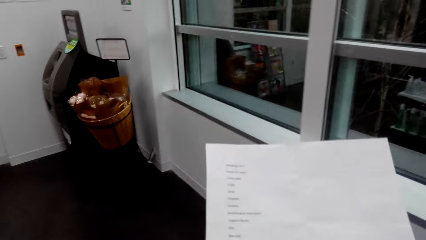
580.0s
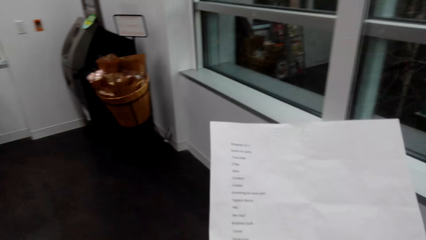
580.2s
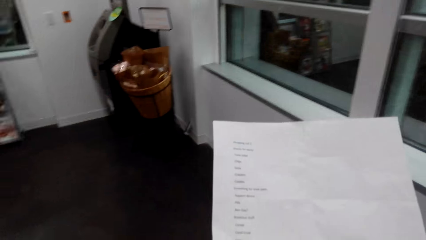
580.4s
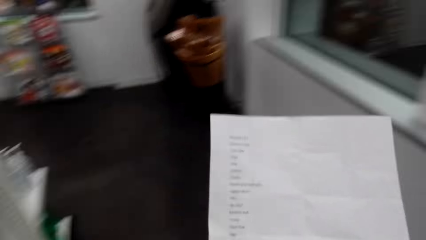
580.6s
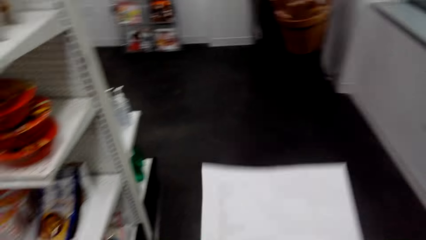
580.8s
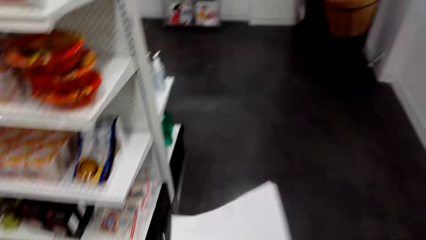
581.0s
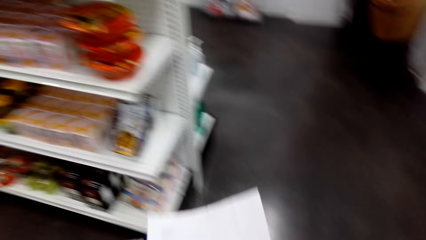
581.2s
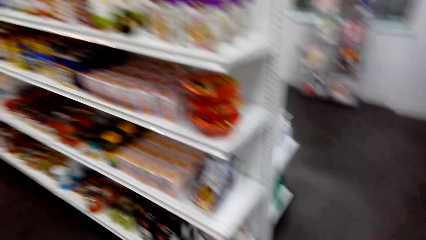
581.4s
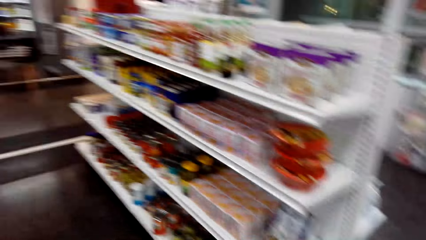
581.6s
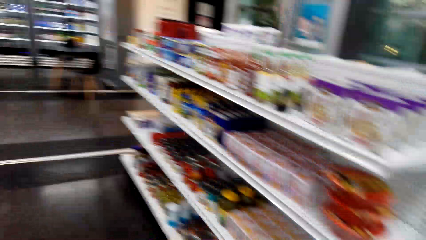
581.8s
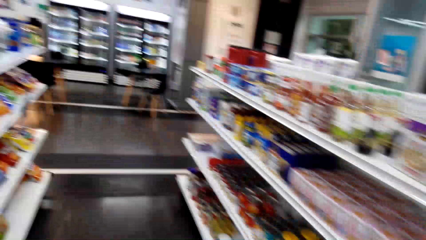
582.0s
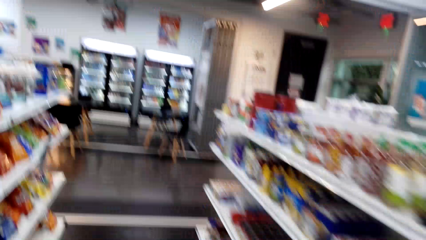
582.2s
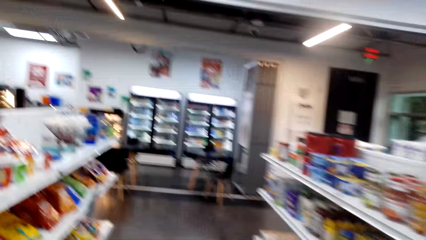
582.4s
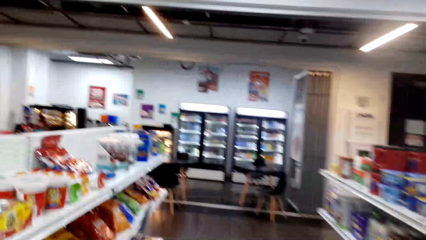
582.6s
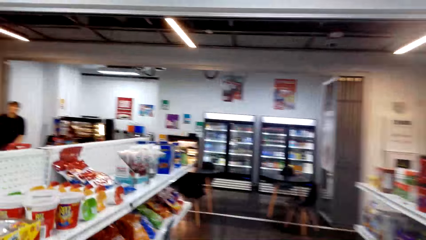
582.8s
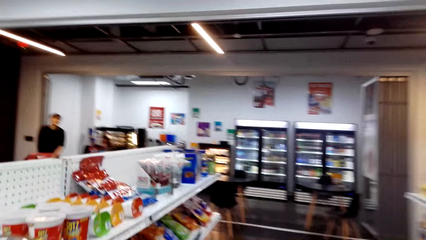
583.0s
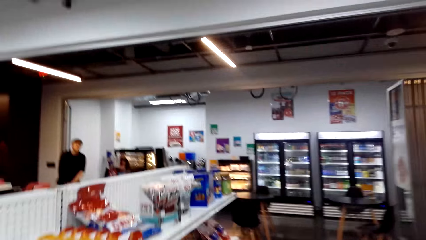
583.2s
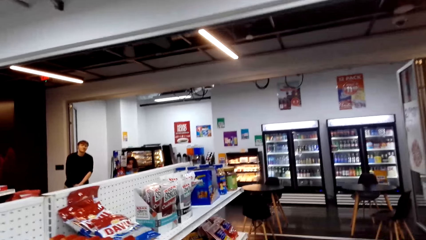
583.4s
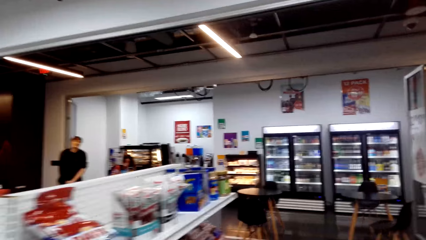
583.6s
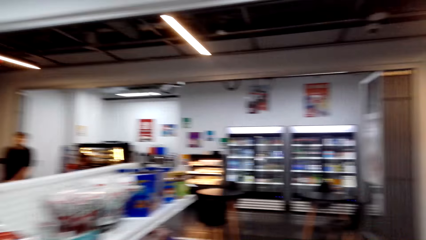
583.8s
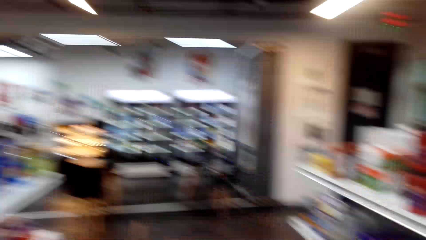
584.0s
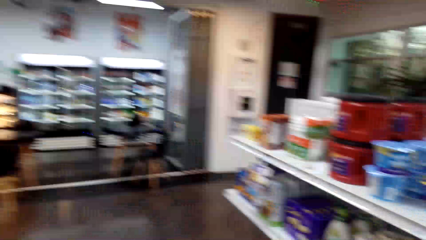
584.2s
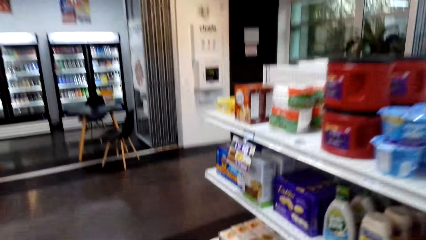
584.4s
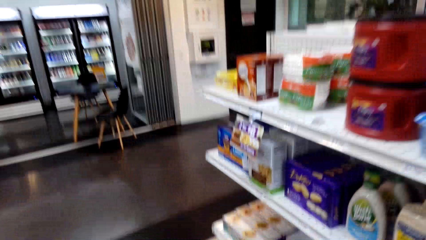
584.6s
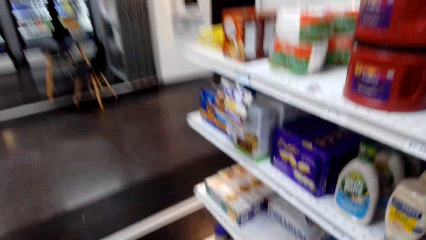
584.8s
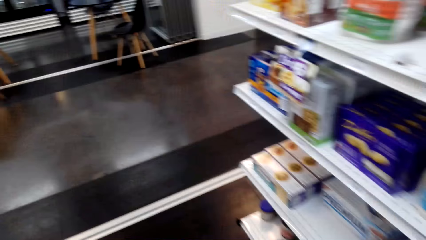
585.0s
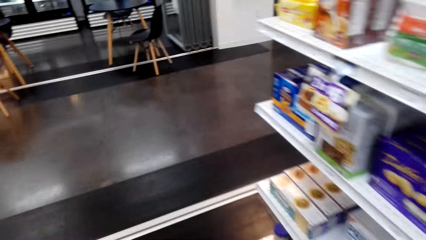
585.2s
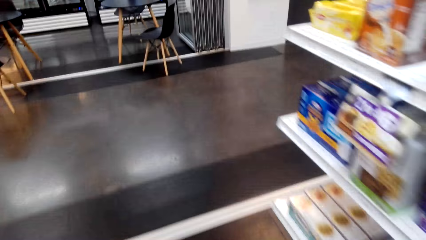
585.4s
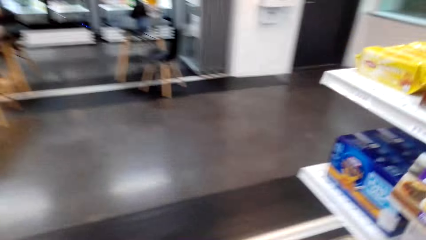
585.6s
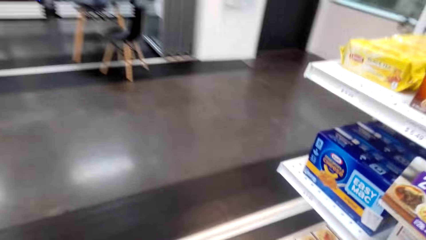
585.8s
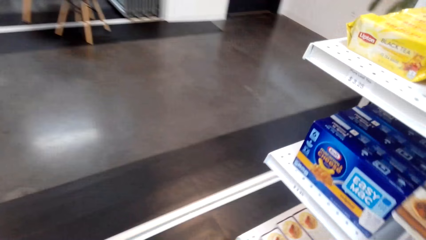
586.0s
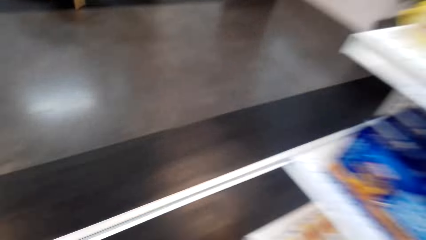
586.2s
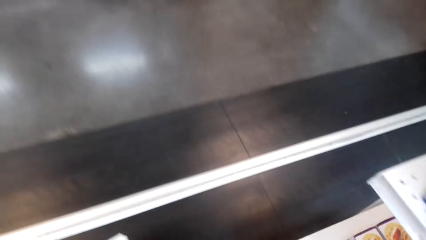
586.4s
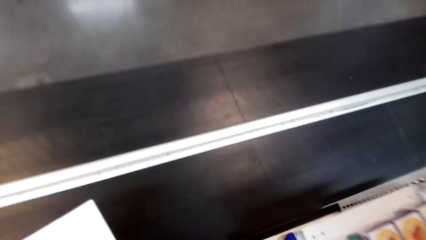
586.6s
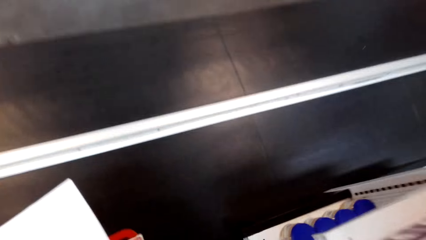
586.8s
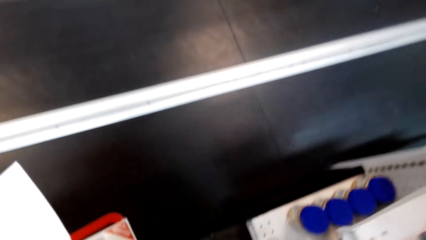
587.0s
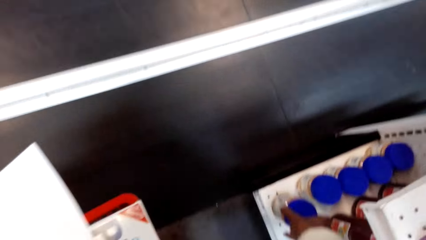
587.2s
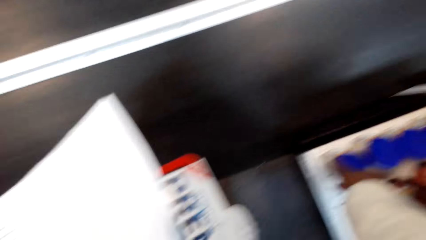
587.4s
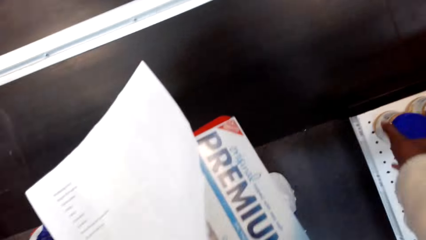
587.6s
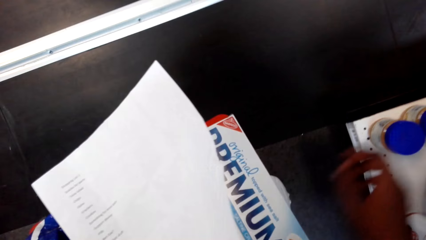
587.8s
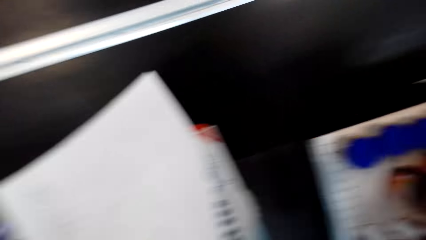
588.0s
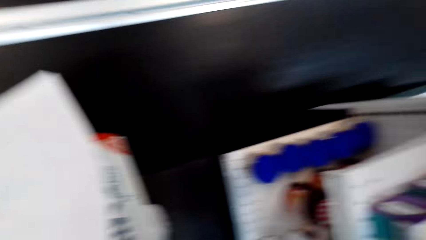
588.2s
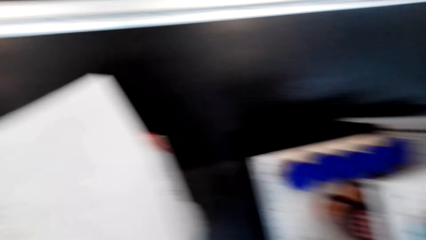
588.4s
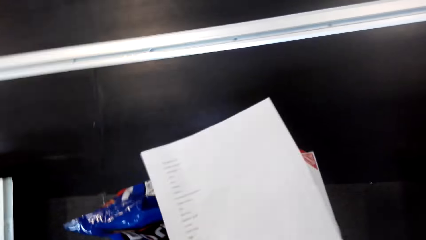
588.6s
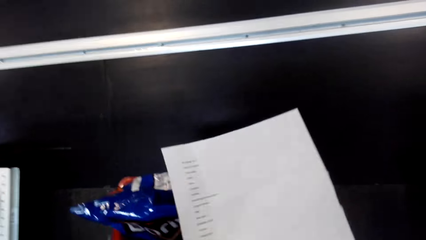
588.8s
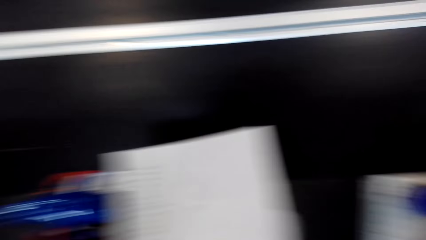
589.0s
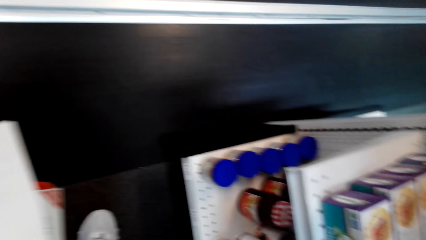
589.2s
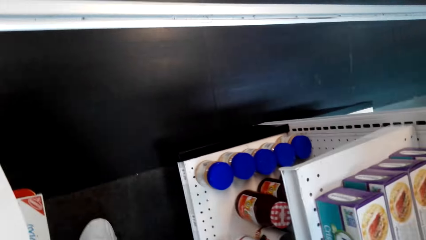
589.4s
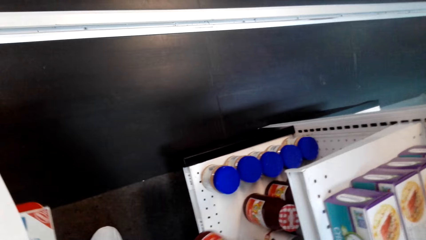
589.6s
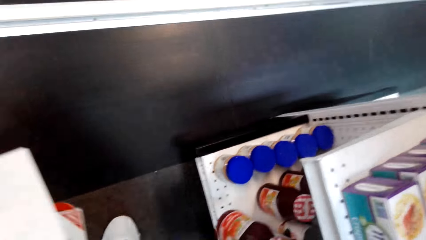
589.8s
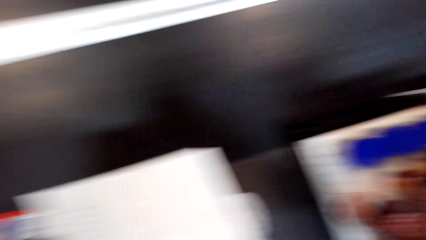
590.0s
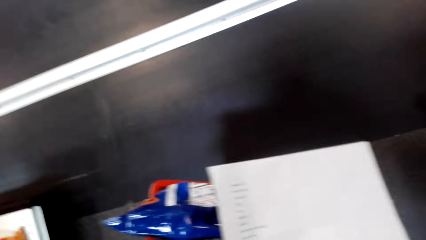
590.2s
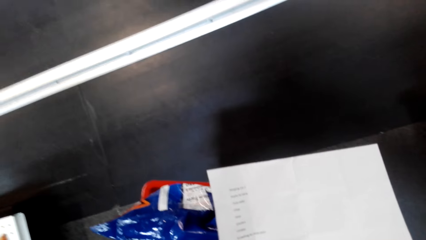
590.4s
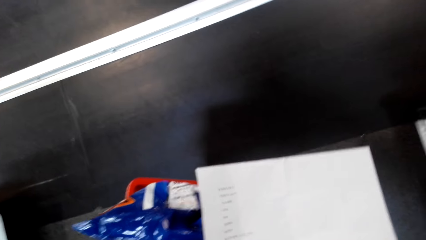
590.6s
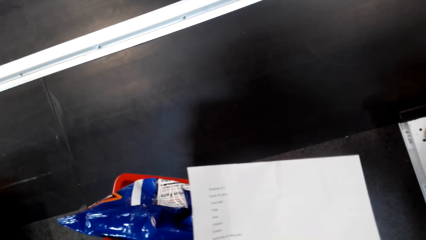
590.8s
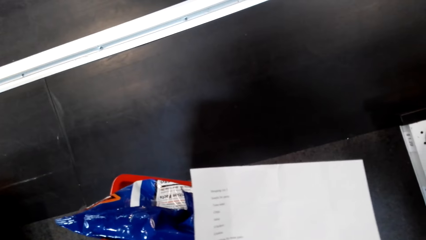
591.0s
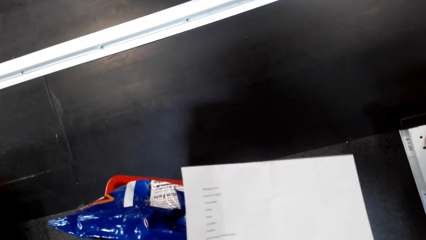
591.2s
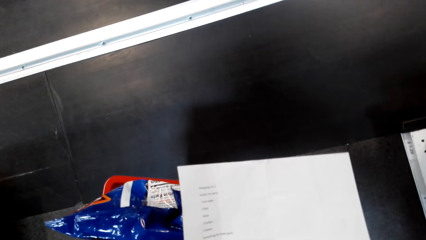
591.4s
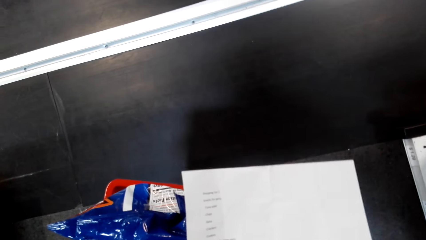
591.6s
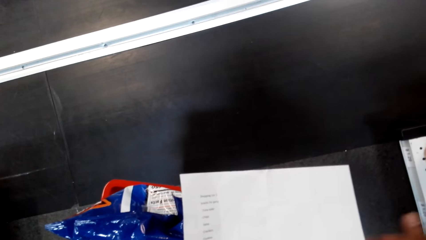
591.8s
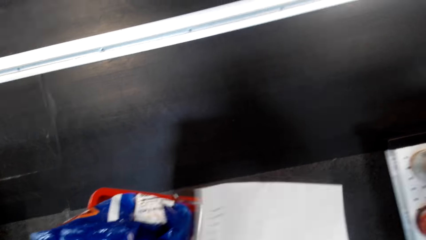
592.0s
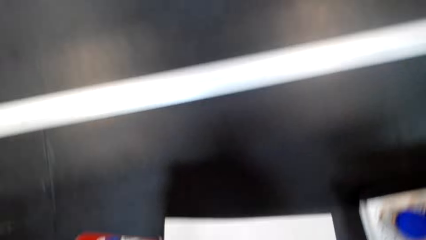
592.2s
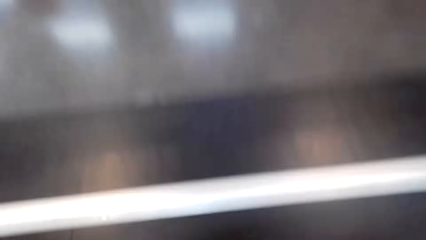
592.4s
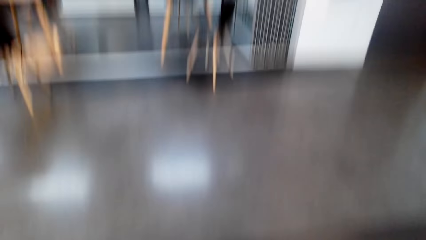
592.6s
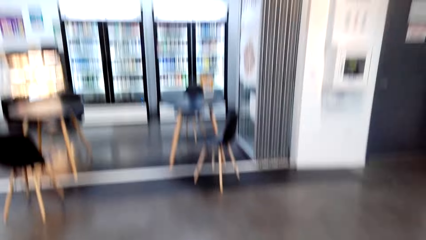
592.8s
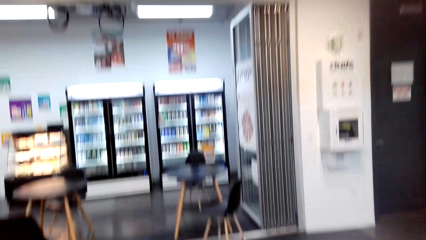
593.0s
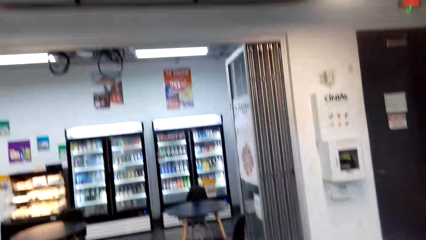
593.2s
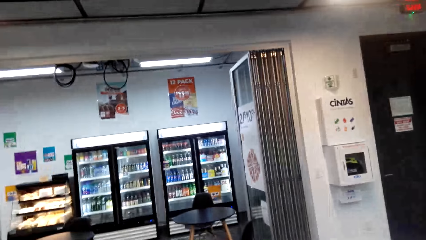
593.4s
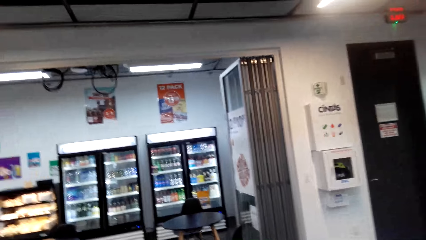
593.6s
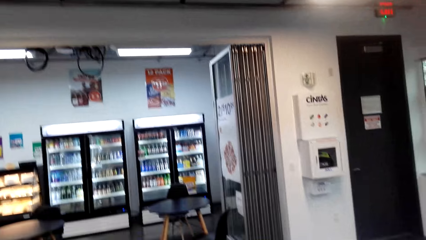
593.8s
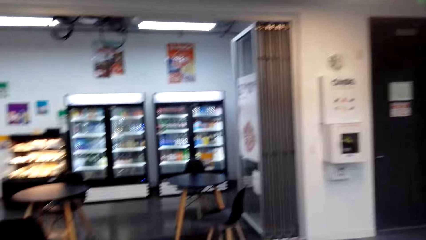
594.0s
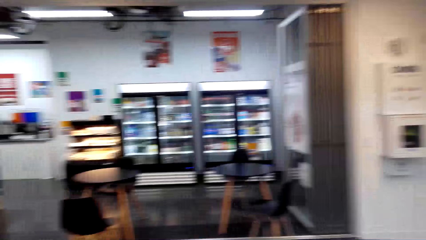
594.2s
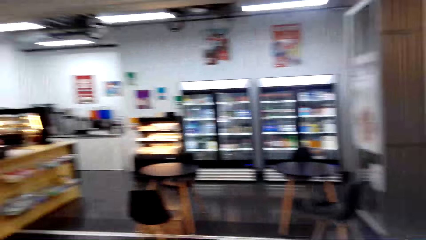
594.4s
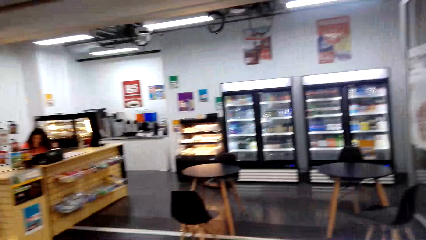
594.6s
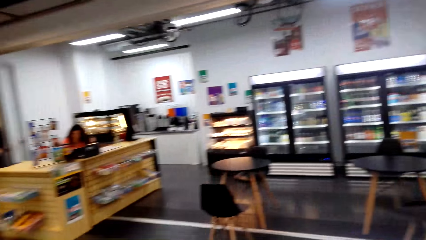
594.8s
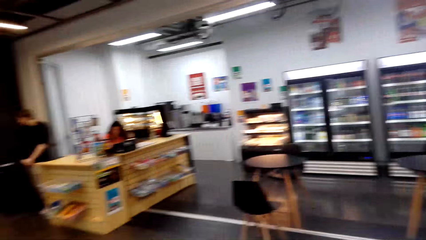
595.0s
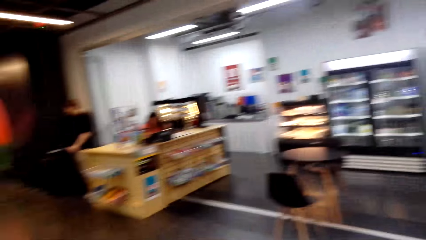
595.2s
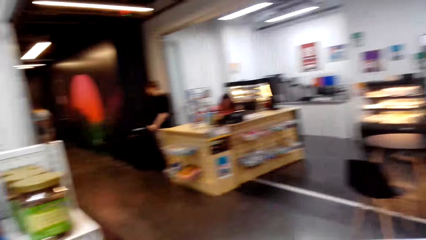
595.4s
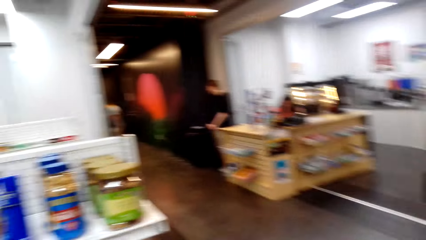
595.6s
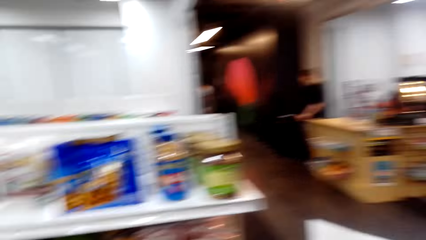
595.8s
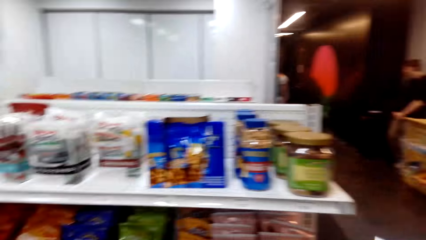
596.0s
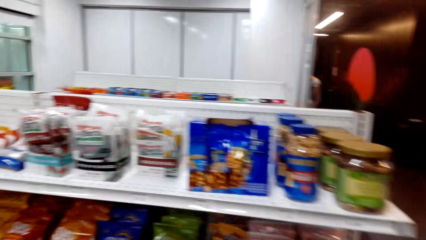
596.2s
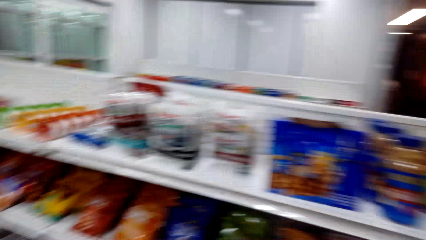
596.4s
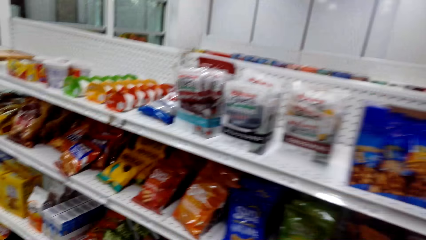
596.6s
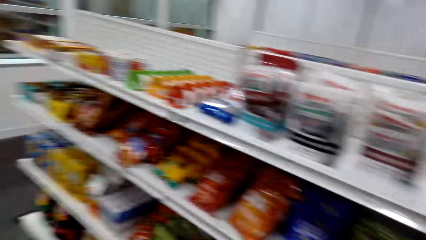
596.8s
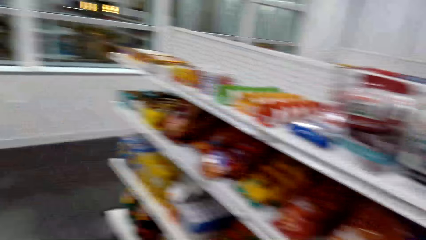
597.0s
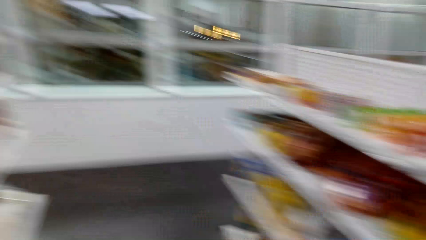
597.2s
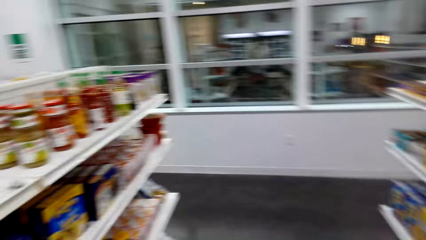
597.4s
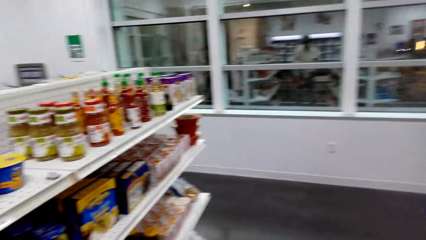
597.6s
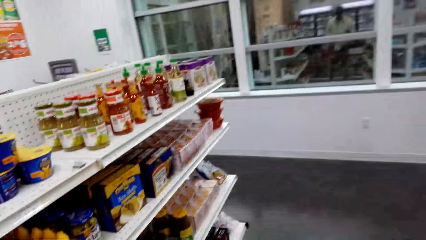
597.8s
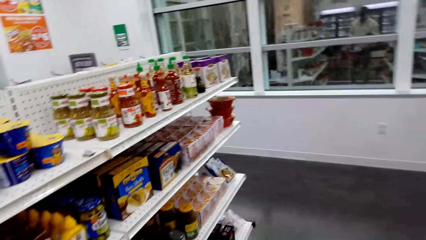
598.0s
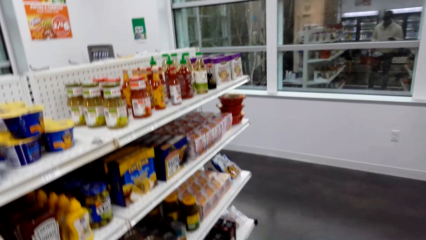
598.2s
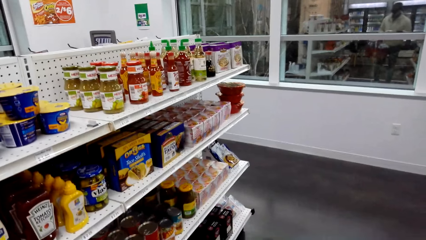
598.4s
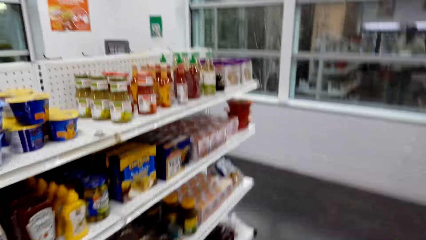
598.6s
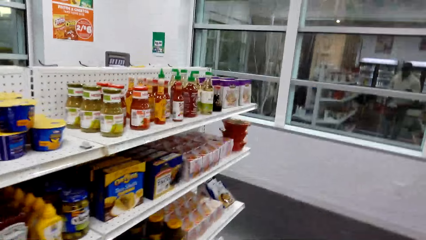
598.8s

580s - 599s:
The camera wearer looks at the paper. They walk around and turn around. They walk around and turn around. They return the can.
